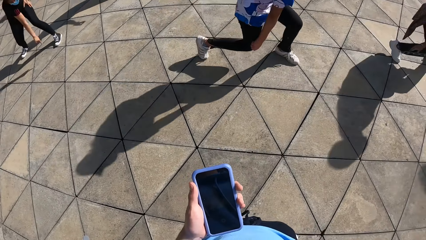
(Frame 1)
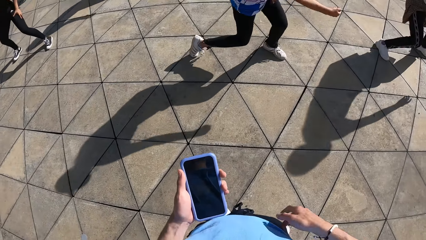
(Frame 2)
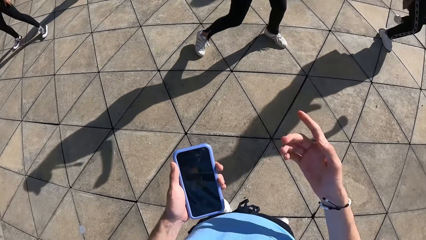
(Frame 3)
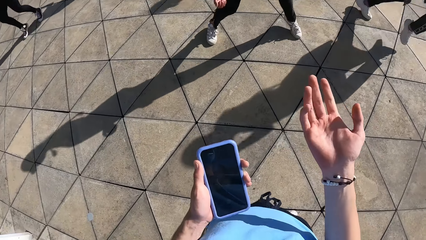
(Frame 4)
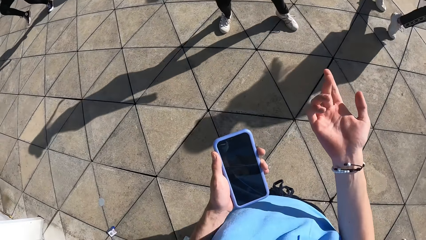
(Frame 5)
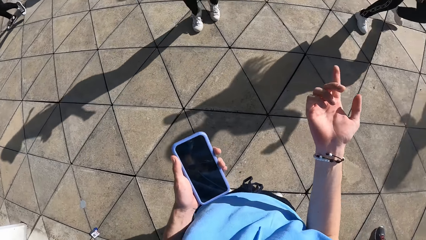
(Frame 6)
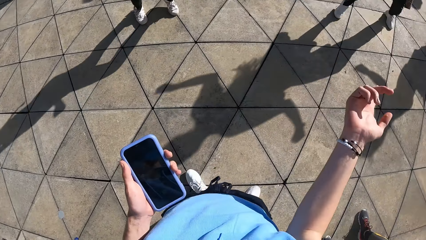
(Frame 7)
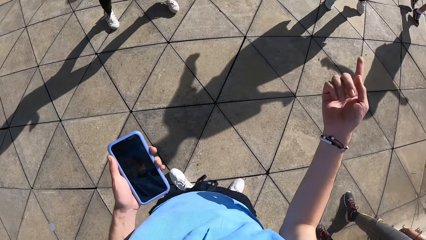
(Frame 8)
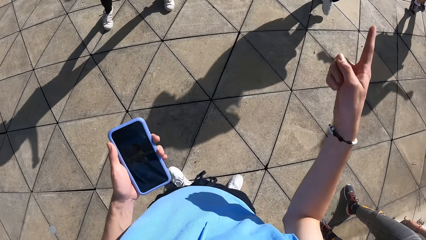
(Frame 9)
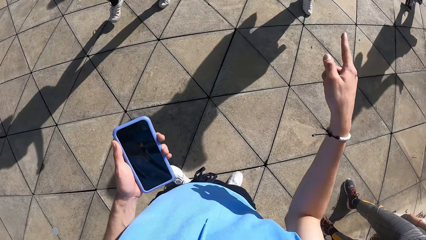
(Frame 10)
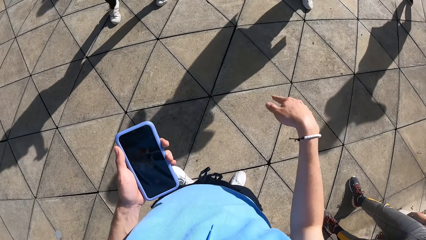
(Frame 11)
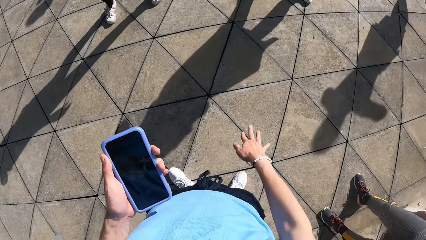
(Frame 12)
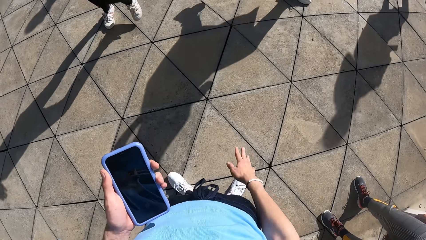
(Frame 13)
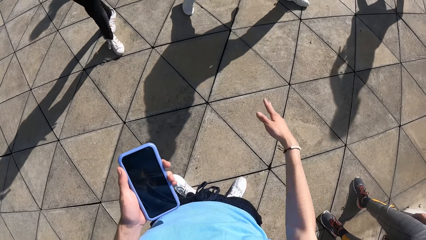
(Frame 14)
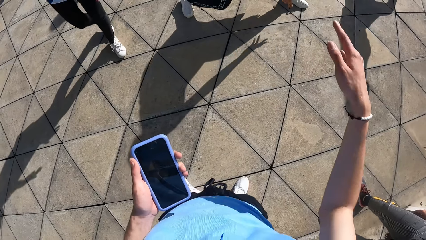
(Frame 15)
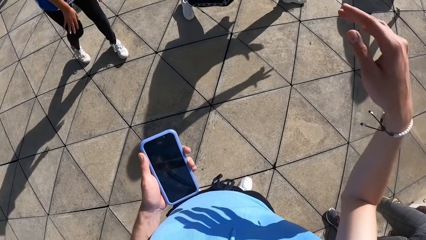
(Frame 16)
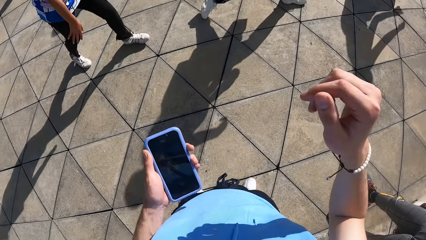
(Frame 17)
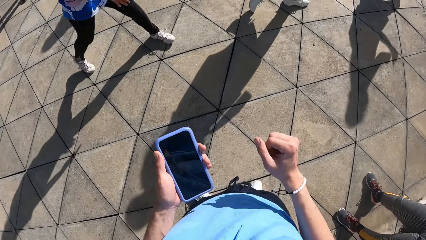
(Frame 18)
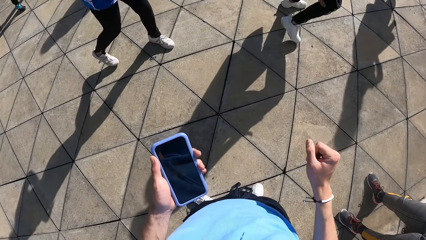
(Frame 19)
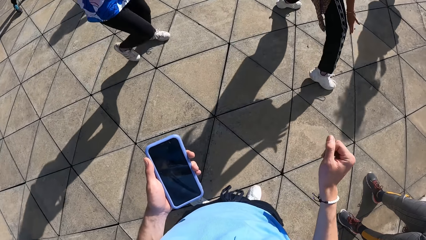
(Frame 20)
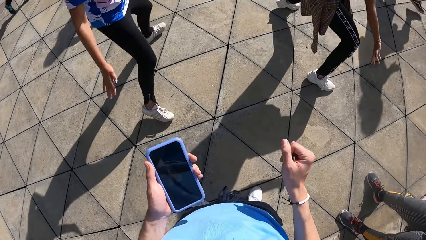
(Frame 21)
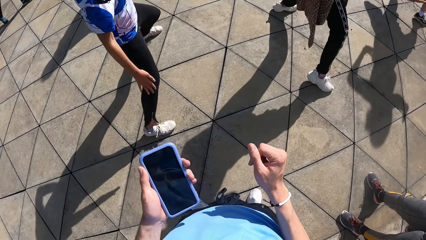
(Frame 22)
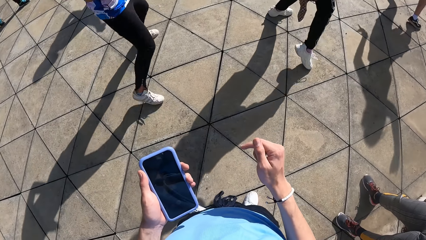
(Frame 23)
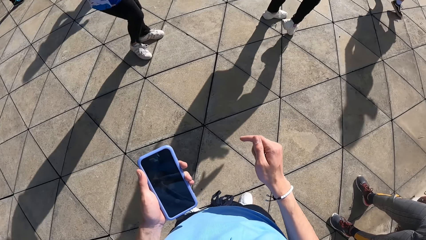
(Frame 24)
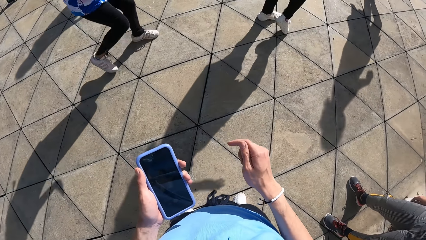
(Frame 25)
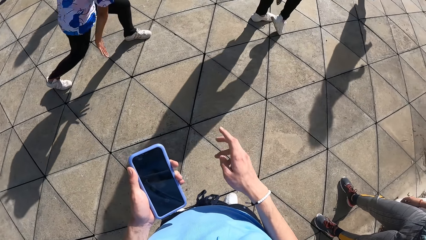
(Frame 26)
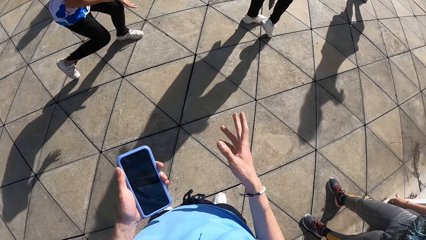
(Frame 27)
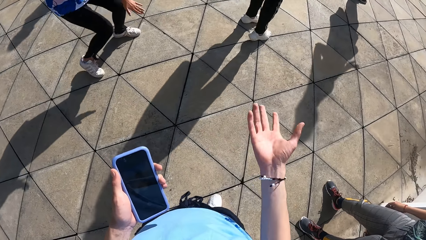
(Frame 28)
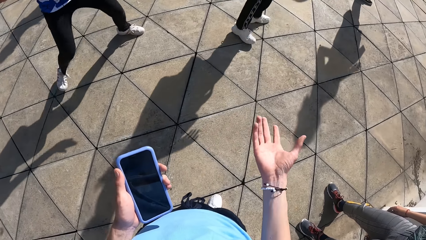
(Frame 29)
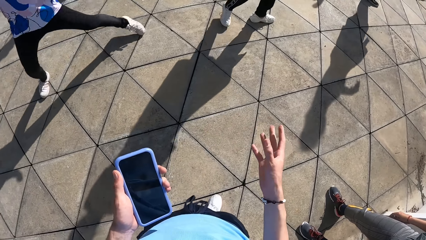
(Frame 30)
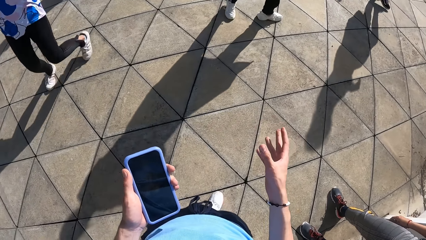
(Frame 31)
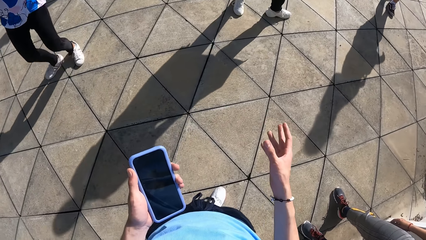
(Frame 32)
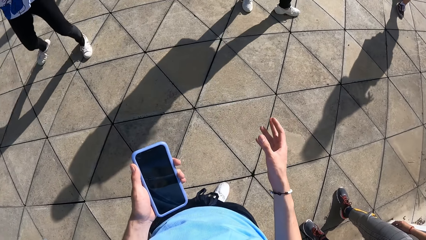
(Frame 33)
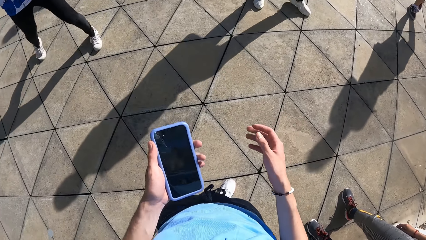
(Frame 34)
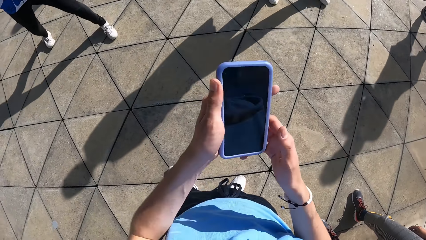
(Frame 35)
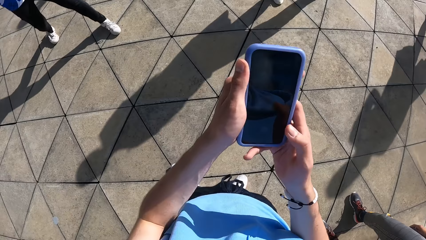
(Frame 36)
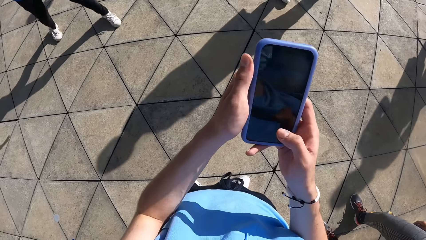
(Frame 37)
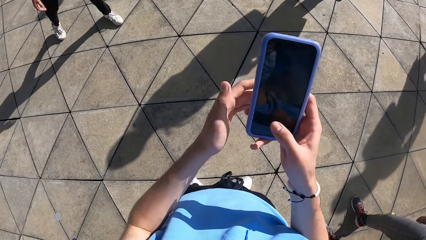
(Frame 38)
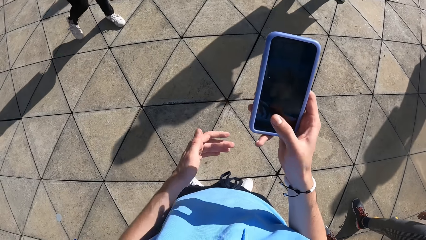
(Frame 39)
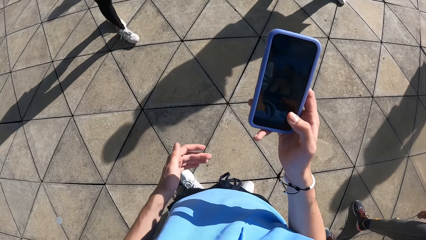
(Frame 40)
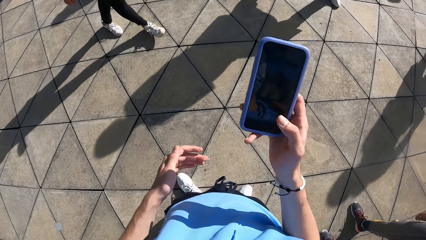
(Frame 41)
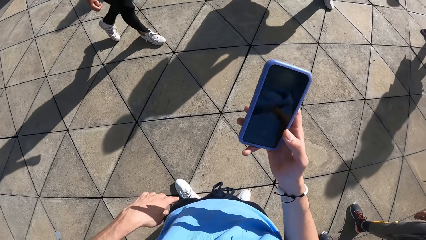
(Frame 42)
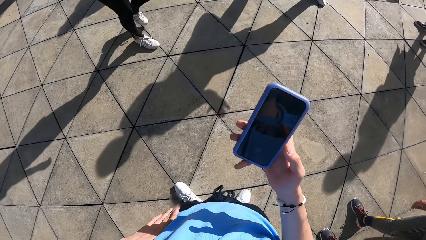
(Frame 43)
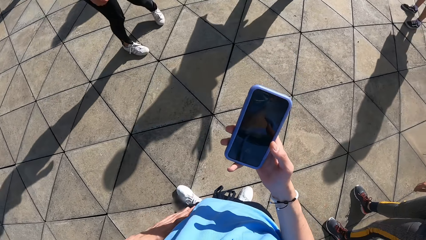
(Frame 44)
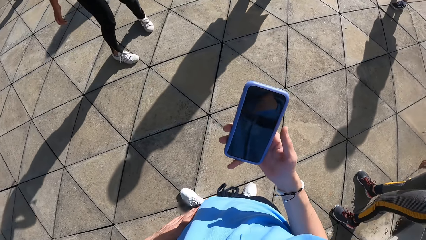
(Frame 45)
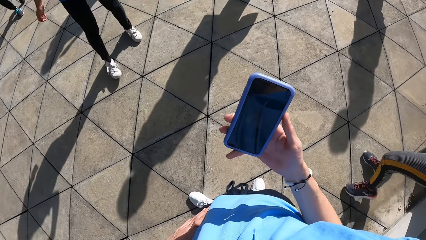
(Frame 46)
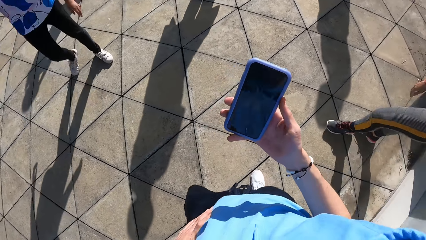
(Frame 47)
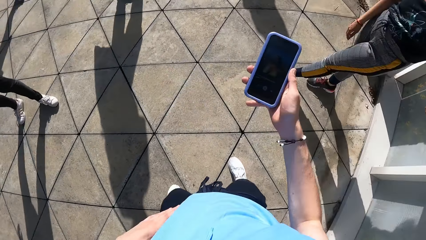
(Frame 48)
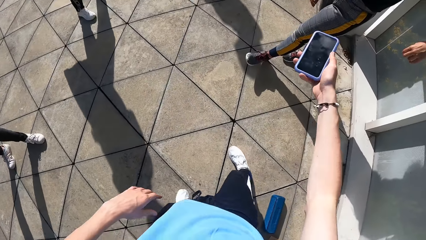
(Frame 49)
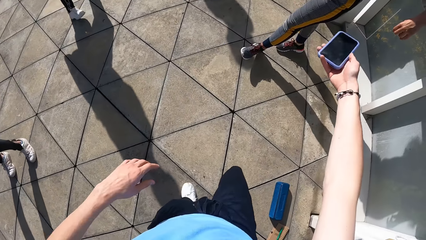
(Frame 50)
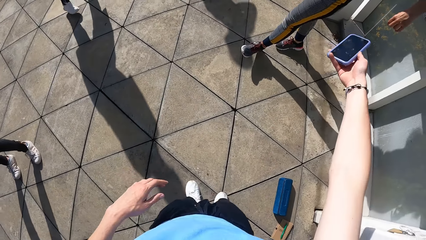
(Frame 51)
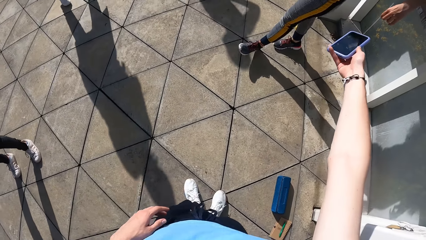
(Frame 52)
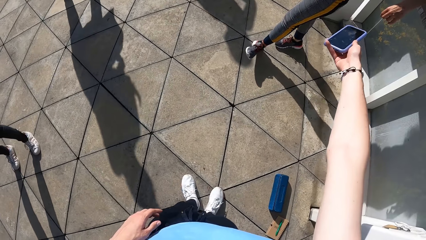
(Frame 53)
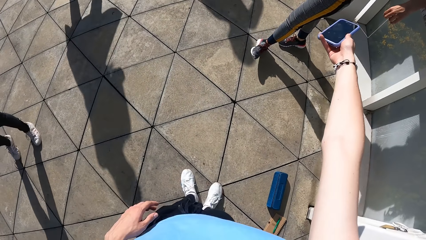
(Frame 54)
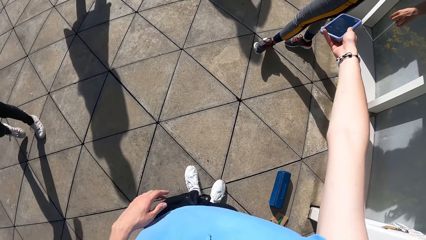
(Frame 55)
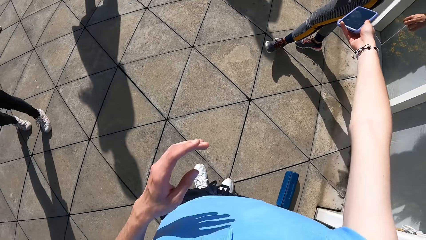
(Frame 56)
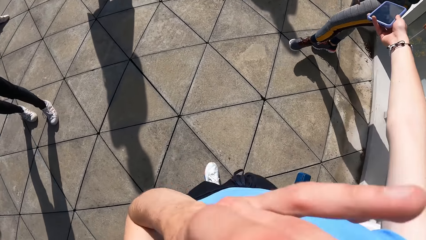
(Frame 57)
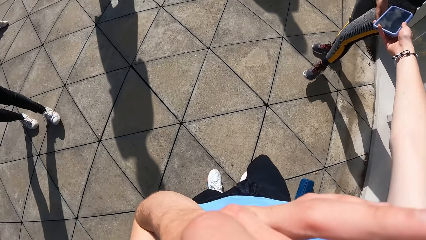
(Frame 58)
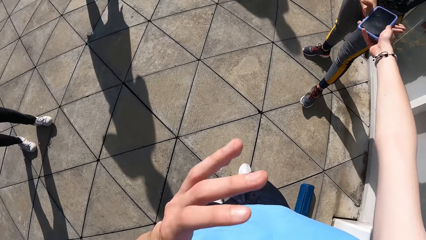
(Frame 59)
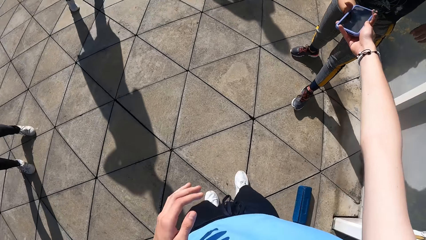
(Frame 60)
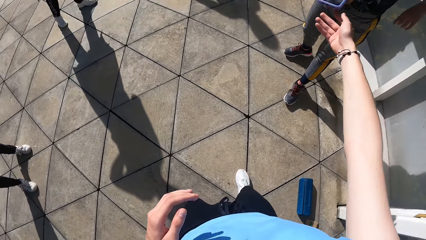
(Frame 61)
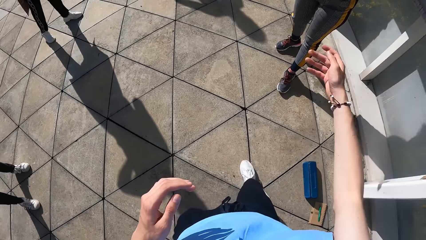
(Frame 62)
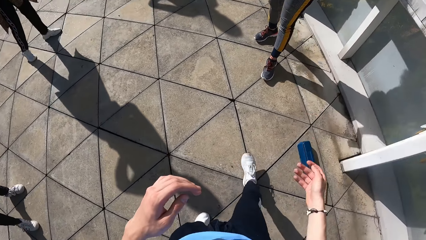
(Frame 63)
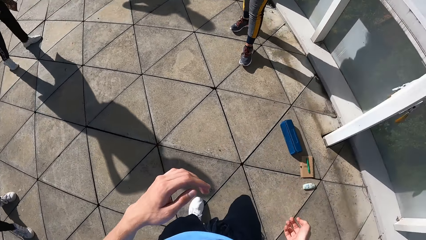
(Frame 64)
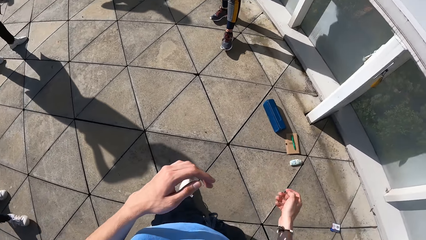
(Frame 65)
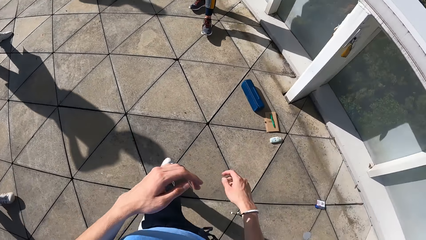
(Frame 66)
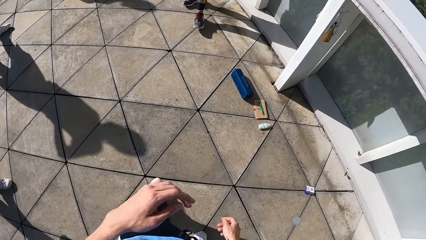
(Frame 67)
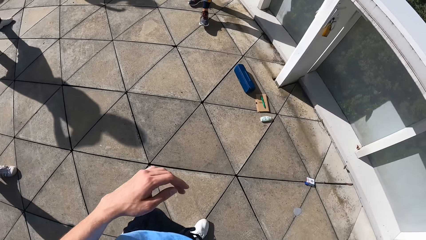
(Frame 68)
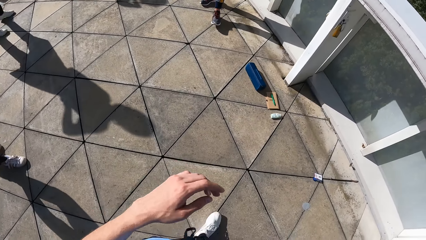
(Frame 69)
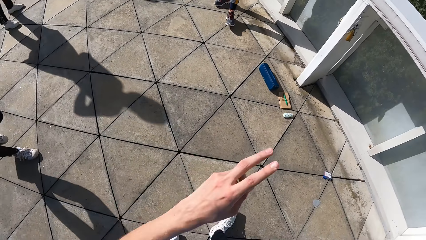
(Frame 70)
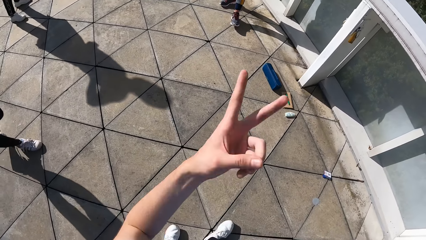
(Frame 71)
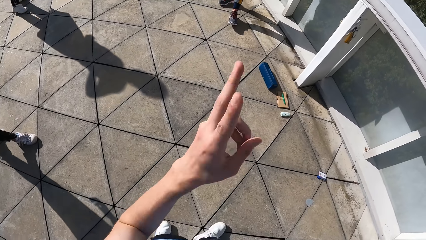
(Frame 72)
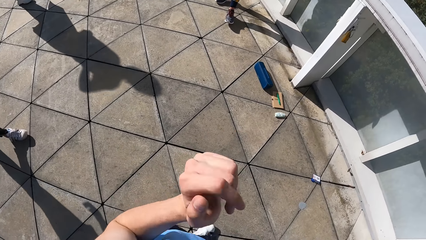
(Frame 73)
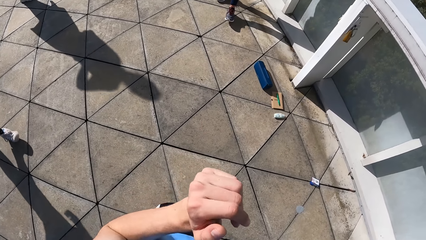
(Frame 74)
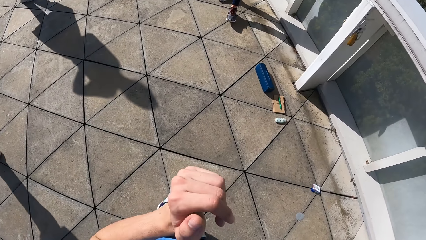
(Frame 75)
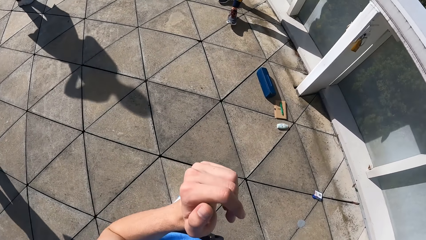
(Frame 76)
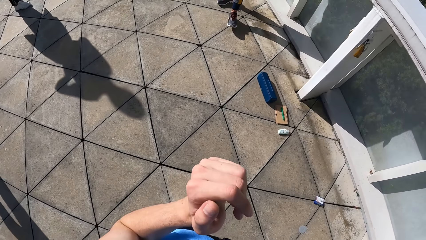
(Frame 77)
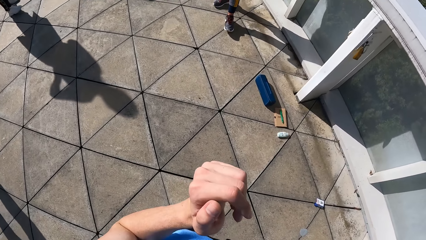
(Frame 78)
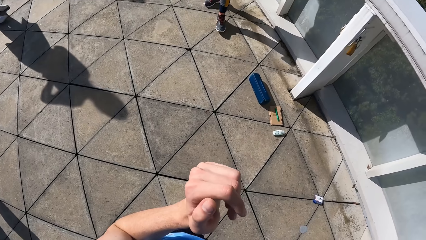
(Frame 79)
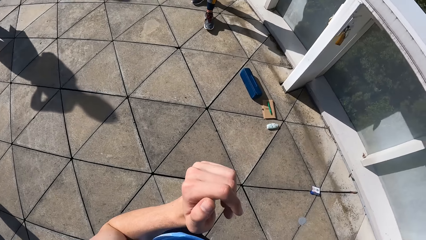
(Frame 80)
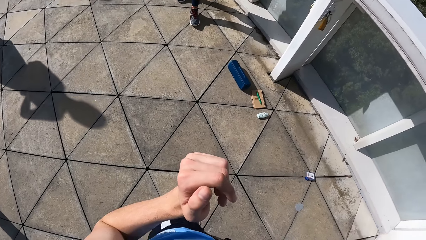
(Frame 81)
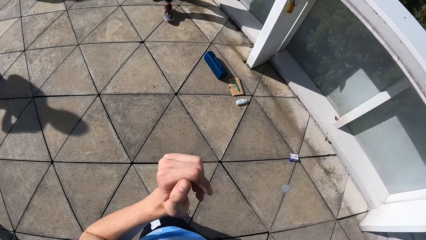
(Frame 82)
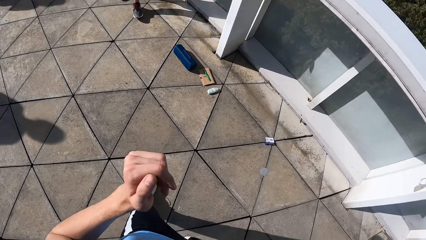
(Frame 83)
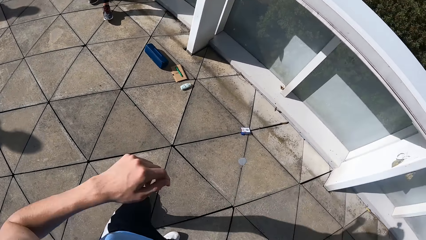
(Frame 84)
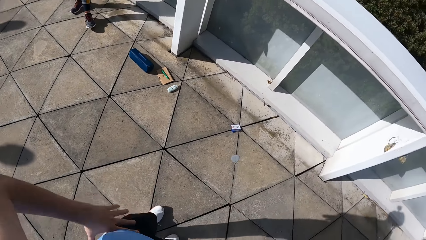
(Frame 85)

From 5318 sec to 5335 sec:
The camera wearer lifts his right hand. He gestures using his right hand. He holds the phone with both hands. He dials the phone using his right hand. He removes his left hand from the phone. He holds his waist using his left hand. He gives the phone to the woman. He walks backwards on the floor. He gestures using his left hand.
